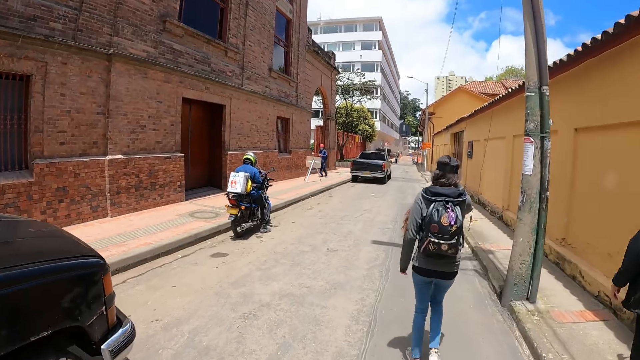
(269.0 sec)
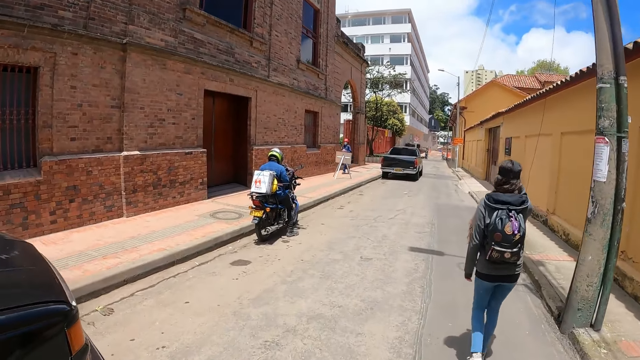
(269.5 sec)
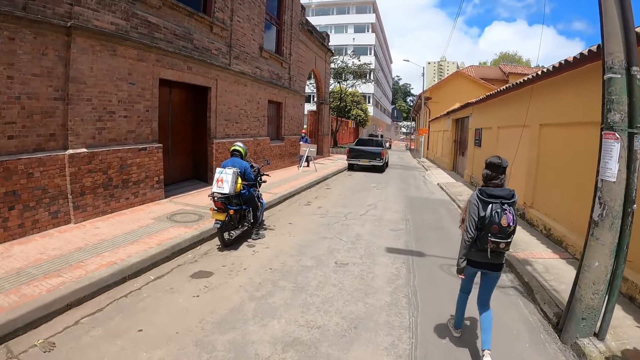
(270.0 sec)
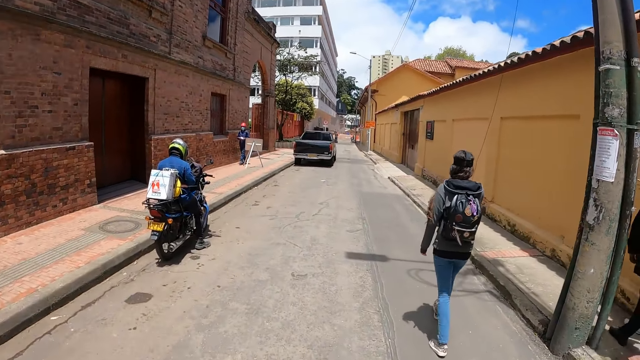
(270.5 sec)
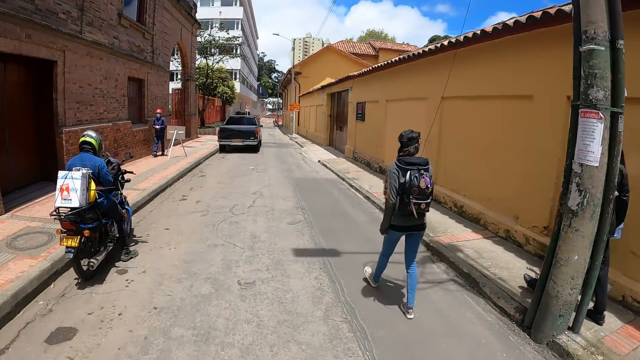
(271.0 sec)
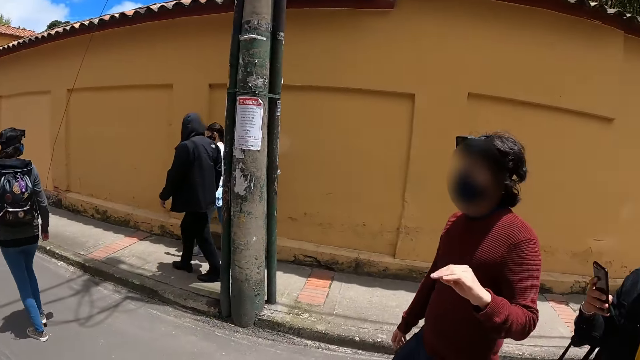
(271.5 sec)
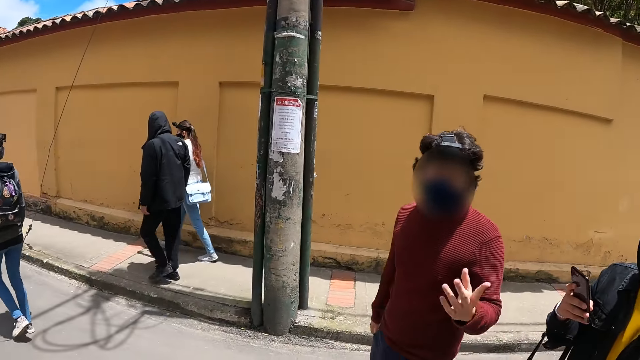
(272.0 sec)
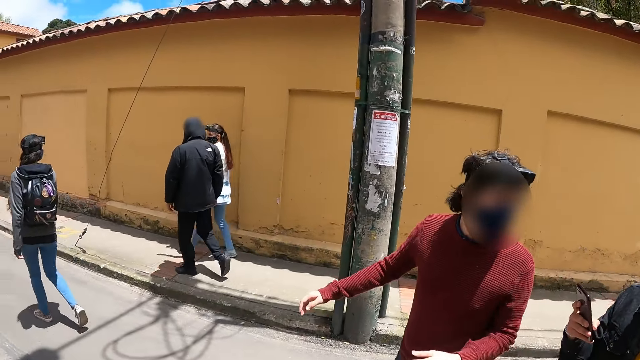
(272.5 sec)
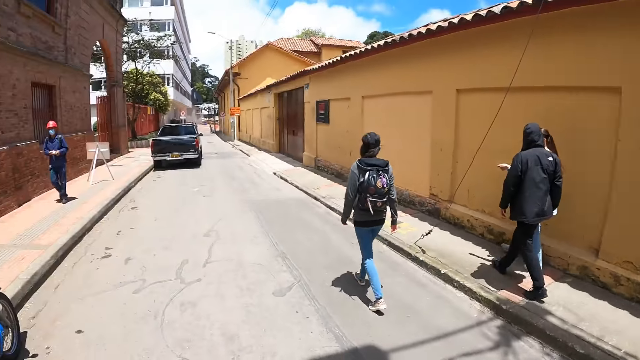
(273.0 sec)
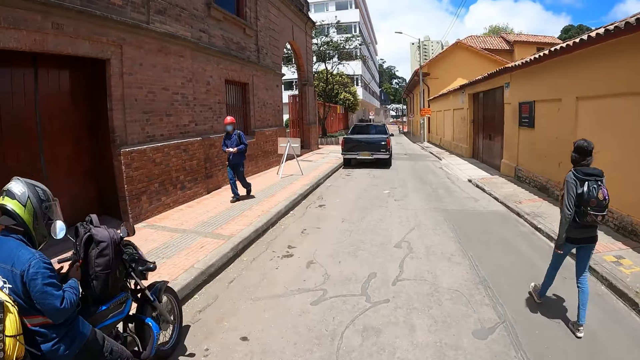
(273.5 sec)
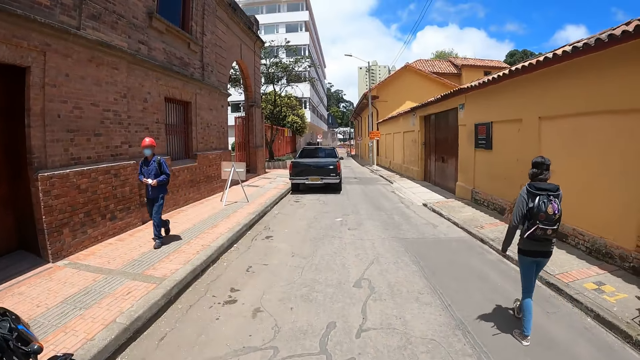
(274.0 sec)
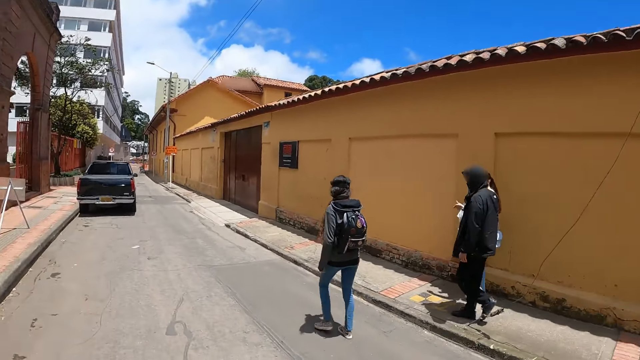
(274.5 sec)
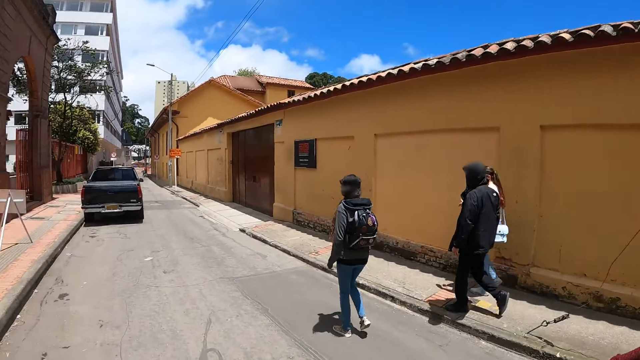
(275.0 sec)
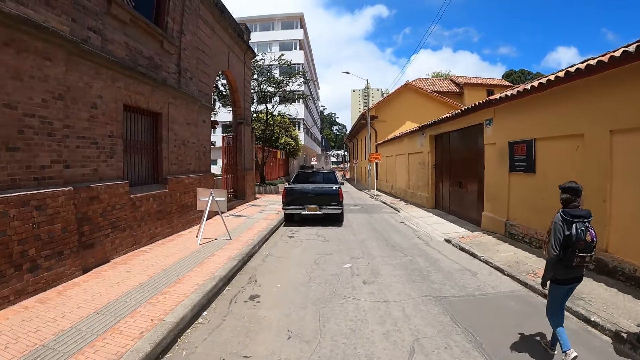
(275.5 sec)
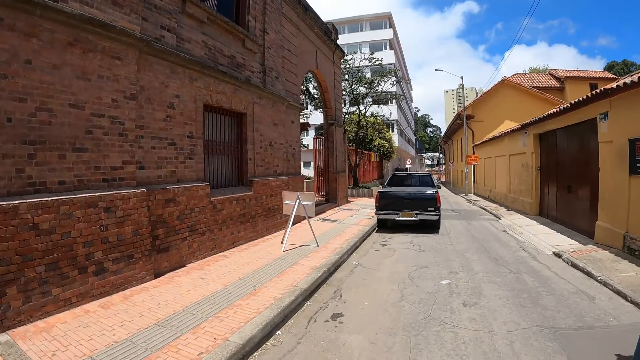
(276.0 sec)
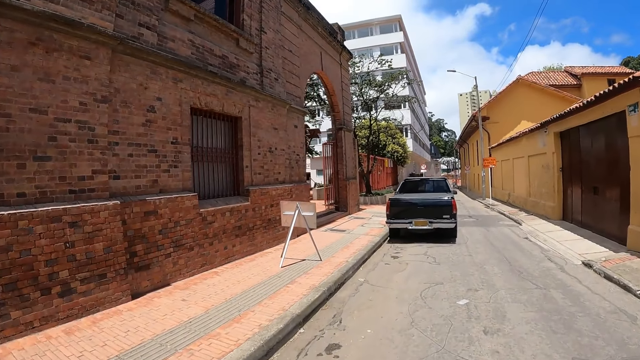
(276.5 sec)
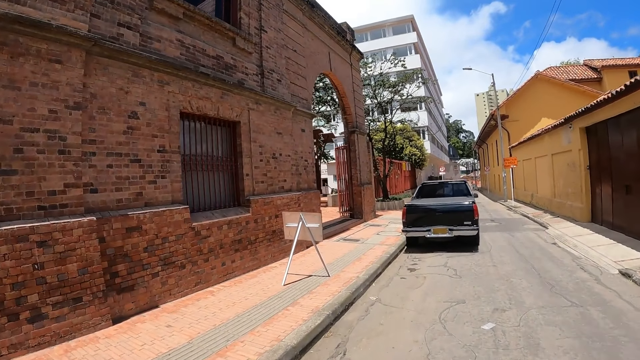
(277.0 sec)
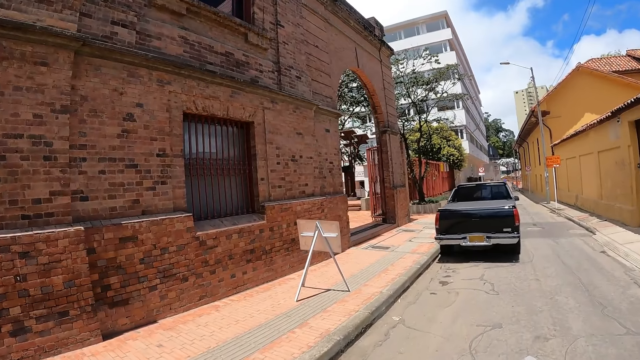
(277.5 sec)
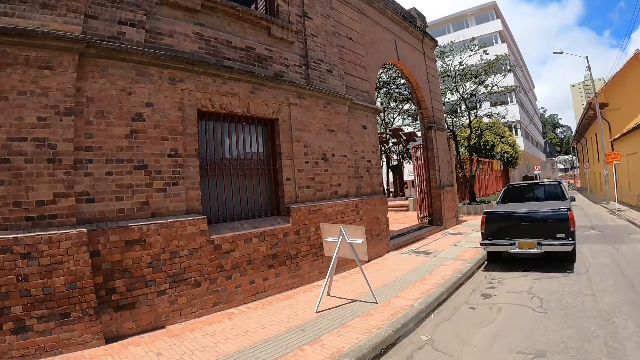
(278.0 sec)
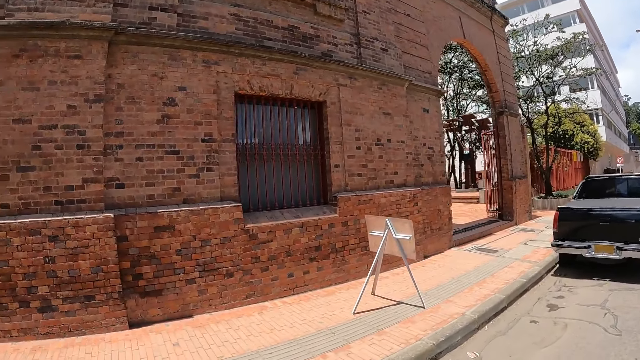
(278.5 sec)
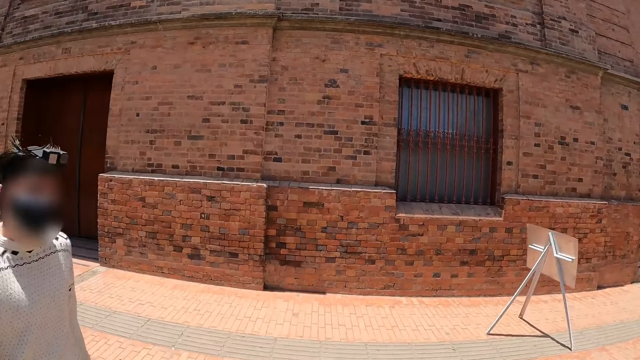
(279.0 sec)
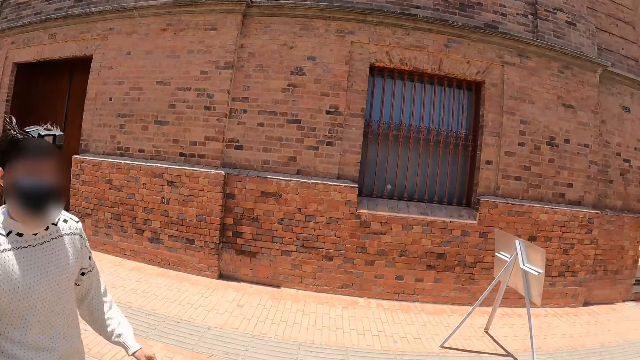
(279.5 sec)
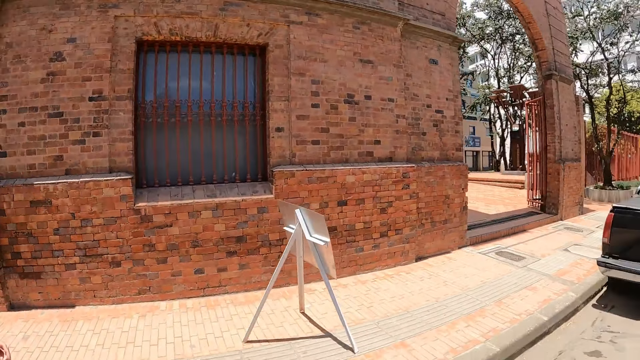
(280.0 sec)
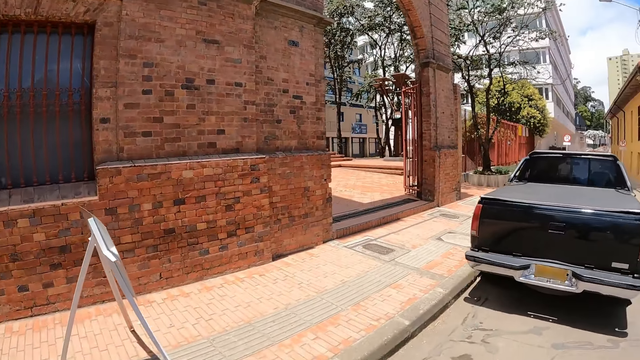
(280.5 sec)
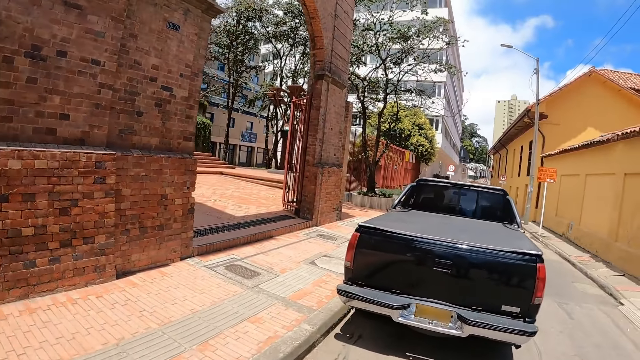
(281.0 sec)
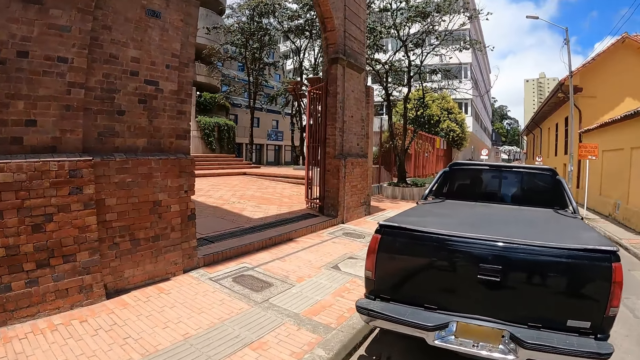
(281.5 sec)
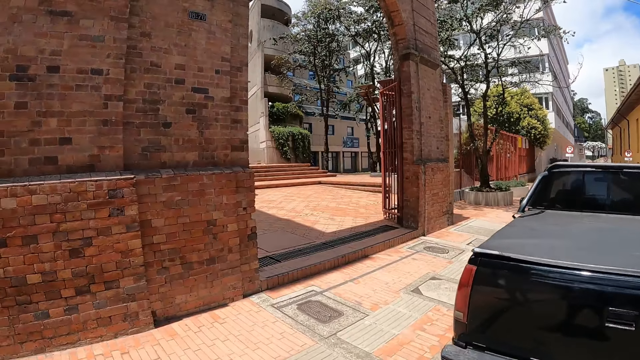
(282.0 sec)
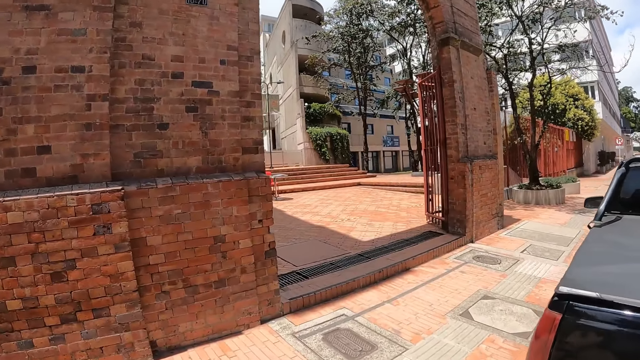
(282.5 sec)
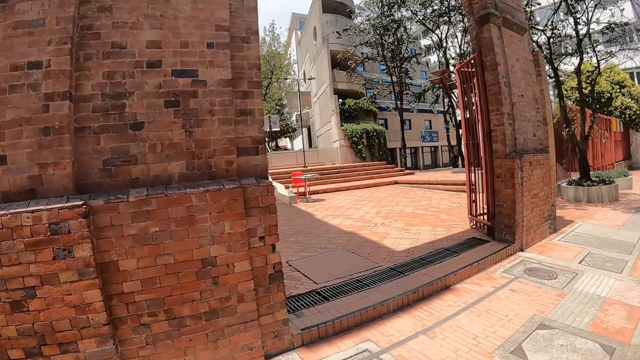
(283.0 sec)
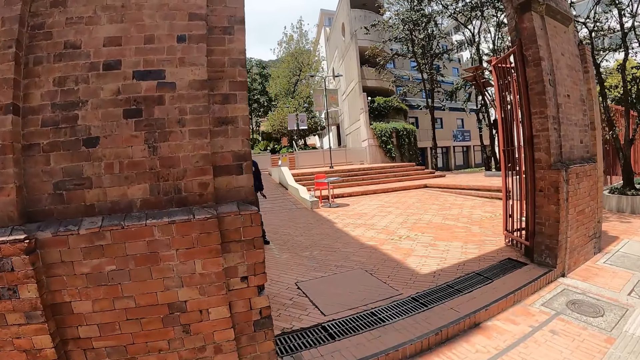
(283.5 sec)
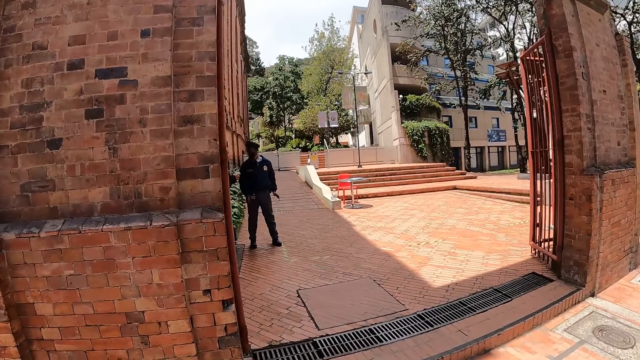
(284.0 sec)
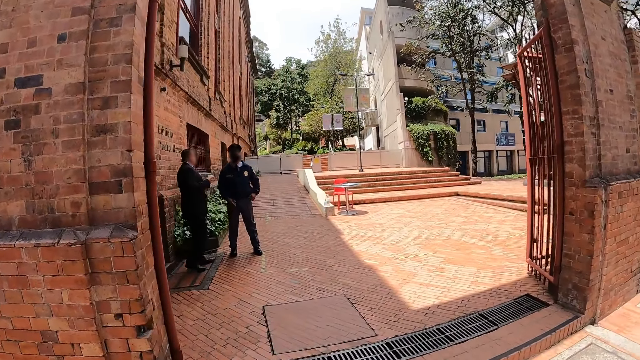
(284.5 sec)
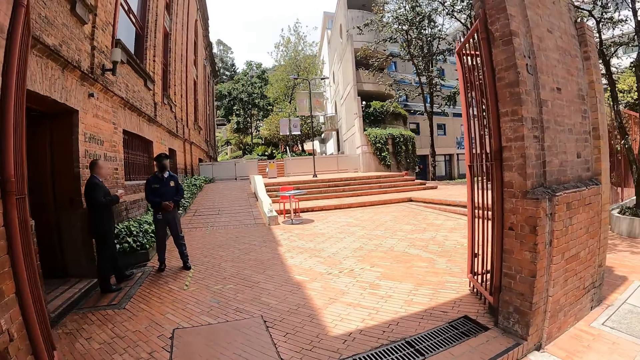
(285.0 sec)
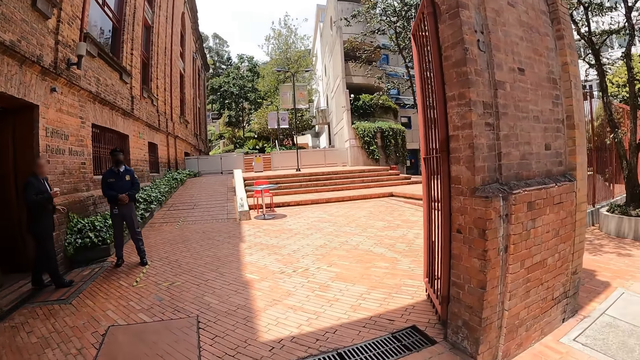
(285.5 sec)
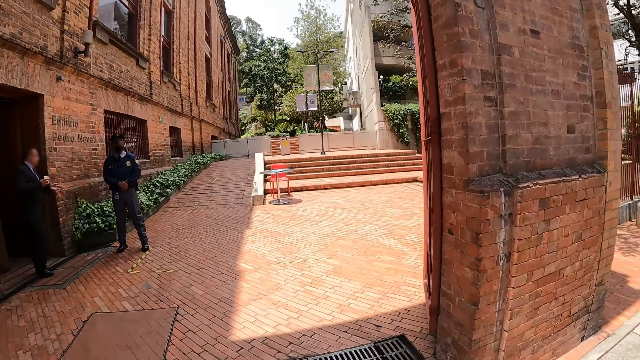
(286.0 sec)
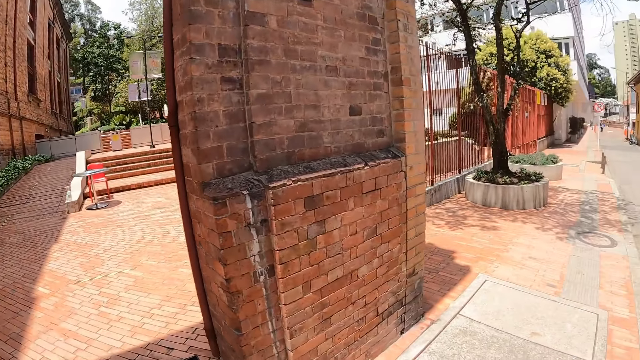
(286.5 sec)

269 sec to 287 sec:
A woman touches the face with the right hand. The woman walks along. A man moves the left hand. The camera wearer turns around. They walk along. Another man walks along. The camera wearer walks across a street and interacts with a person and another person.

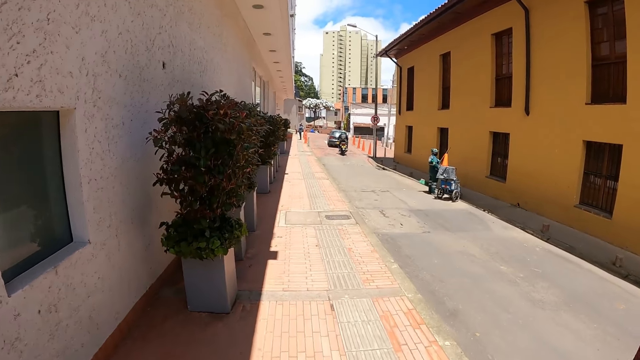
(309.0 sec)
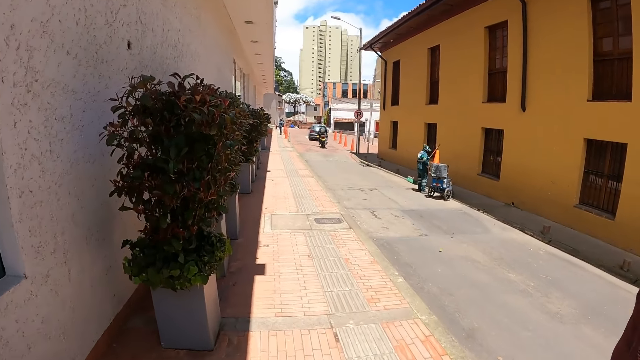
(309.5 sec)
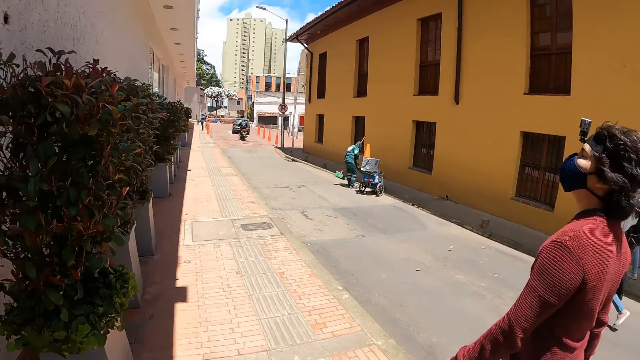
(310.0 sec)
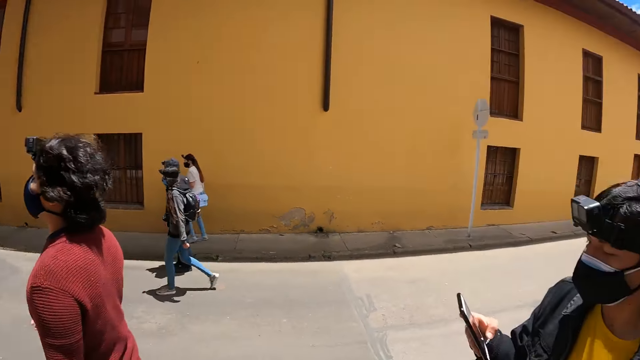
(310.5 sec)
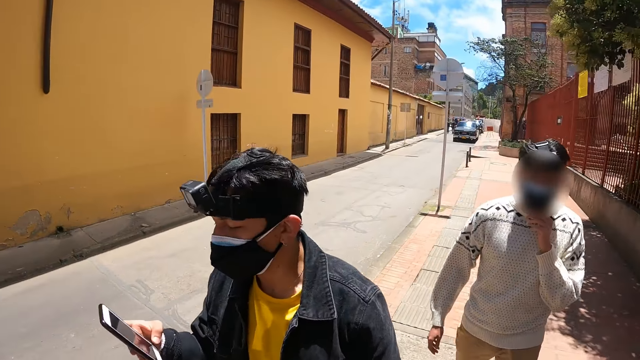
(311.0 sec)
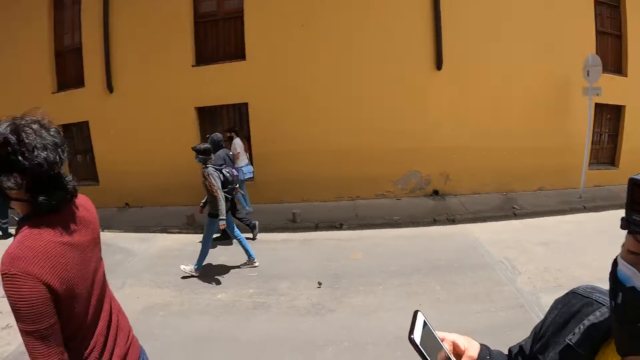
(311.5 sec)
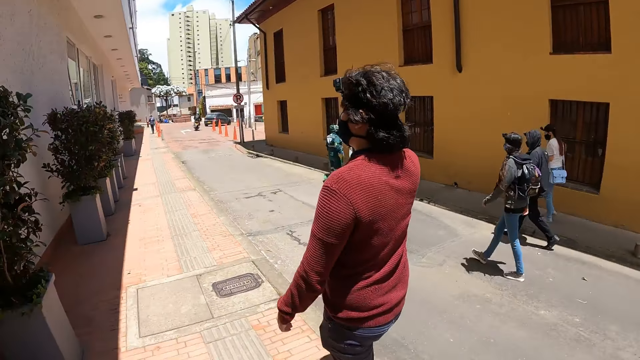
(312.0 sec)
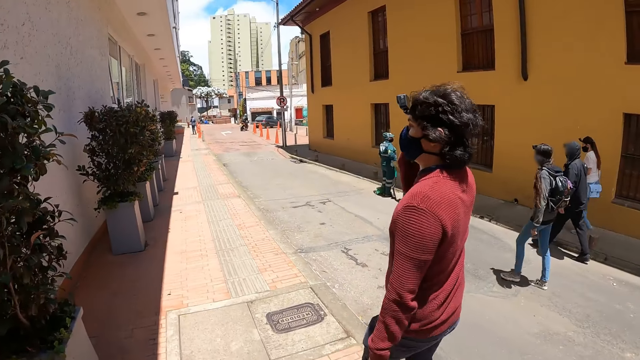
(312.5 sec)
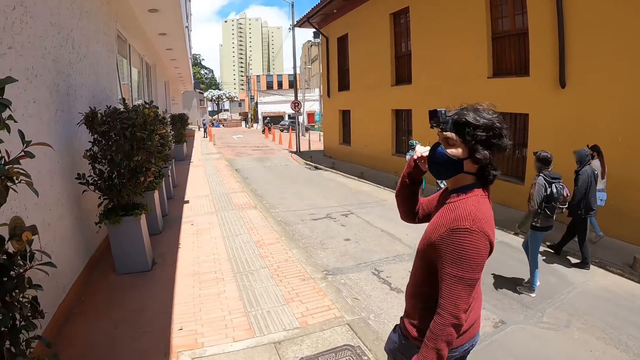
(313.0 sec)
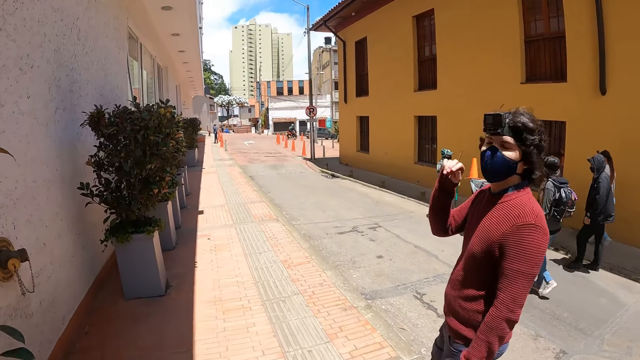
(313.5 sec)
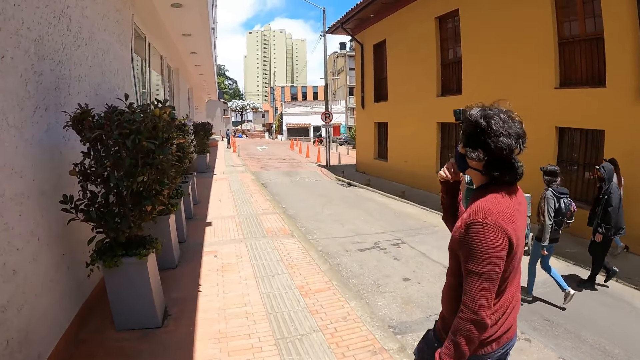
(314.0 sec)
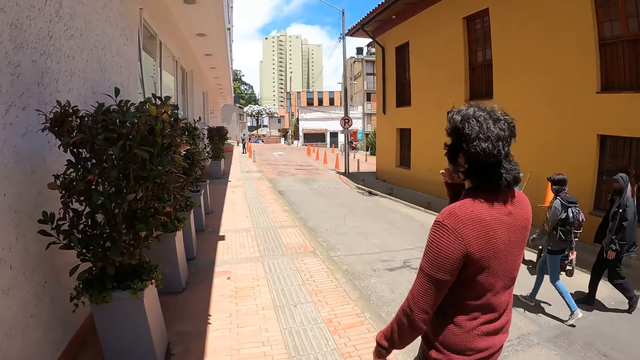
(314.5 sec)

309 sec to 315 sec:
The camera wearer looks behind. They converse with a man. They walk on the sidewalk. The man looks behind.
